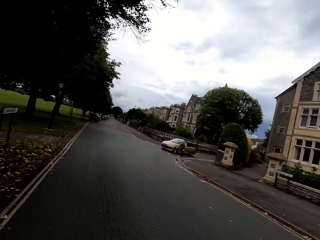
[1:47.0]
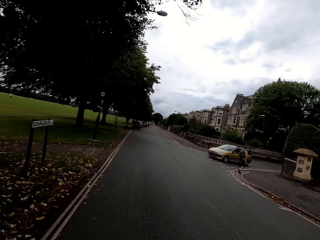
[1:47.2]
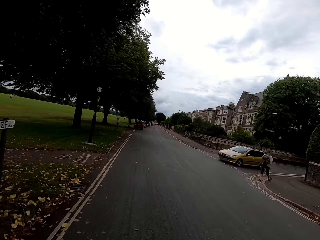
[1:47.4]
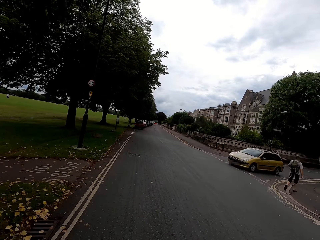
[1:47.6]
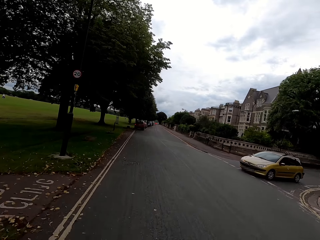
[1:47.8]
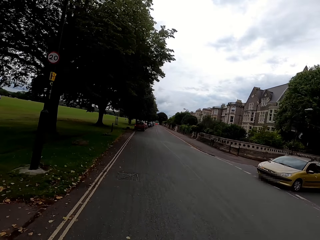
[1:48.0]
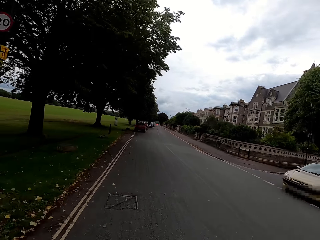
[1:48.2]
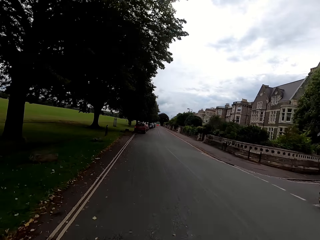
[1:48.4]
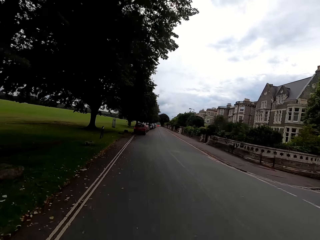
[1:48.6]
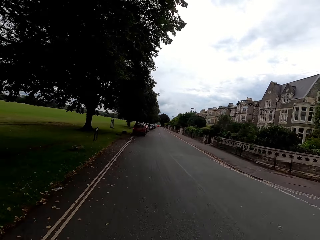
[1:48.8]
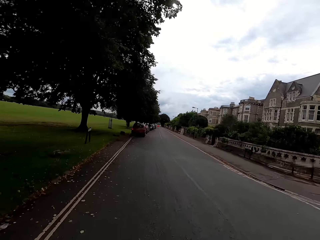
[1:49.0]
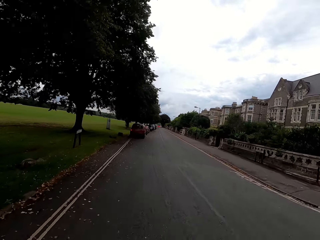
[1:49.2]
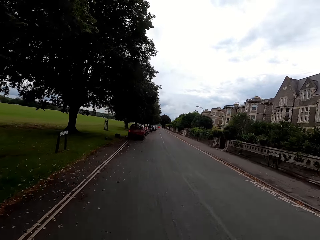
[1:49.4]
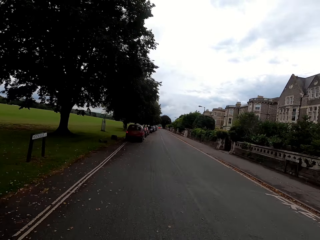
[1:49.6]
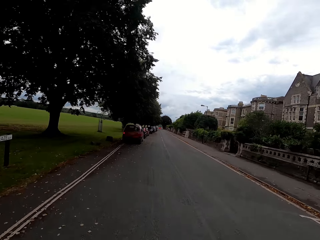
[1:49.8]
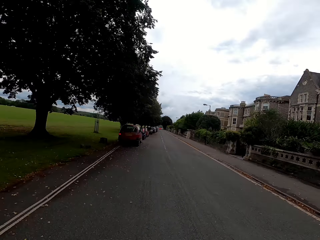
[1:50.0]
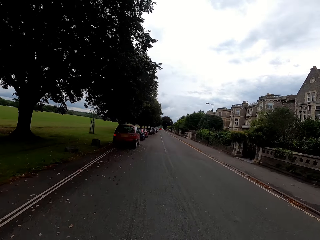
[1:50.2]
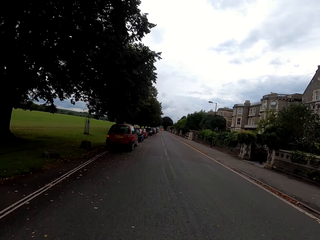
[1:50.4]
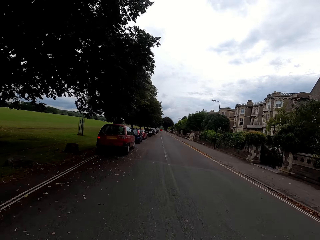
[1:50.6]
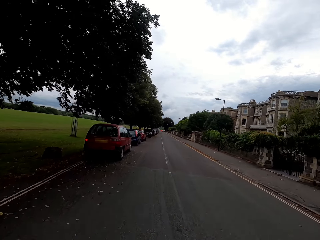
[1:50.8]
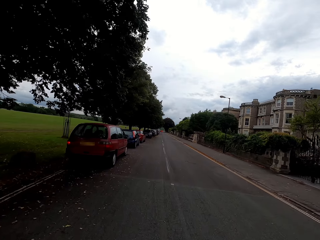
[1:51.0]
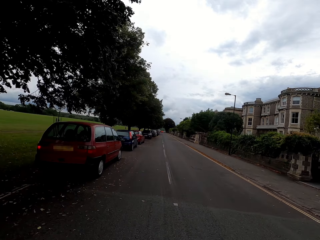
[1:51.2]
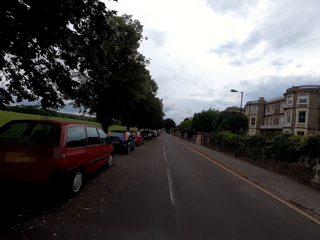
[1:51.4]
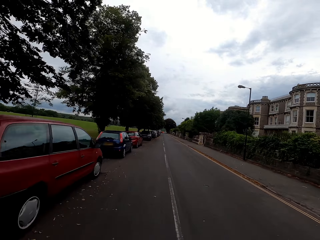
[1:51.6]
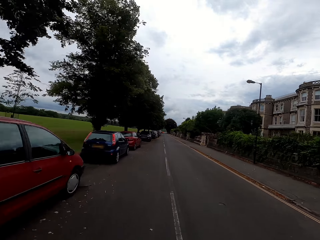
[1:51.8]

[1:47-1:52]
The camera wearer rides a bike on the road. They look around.

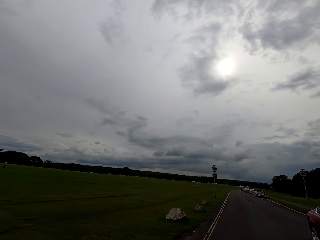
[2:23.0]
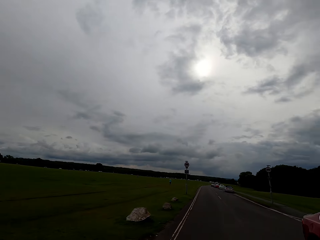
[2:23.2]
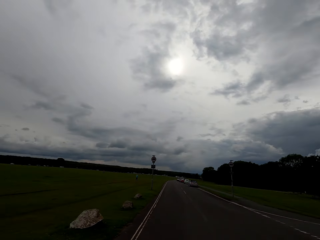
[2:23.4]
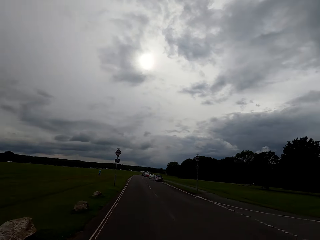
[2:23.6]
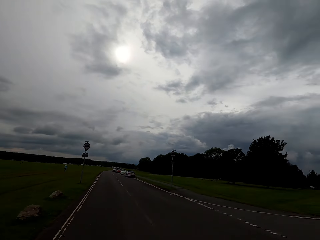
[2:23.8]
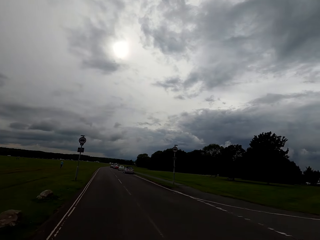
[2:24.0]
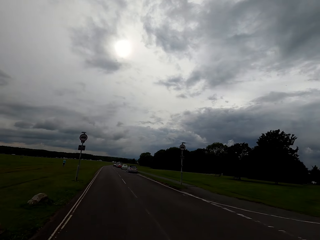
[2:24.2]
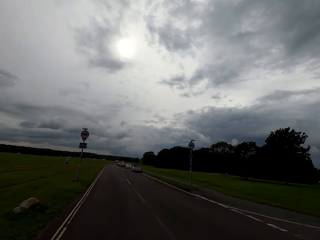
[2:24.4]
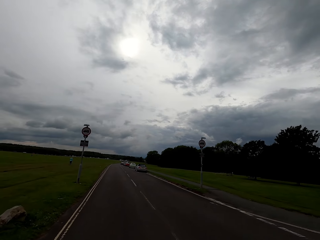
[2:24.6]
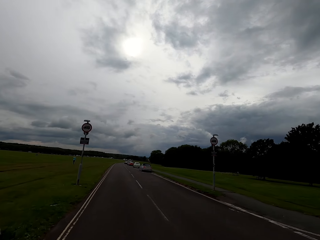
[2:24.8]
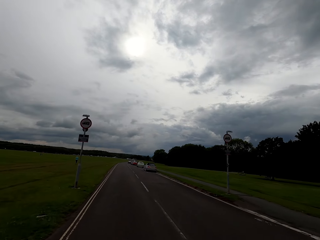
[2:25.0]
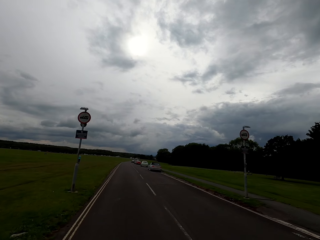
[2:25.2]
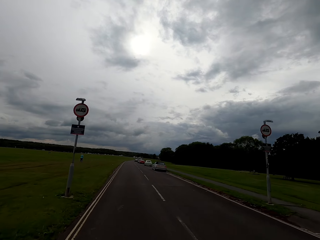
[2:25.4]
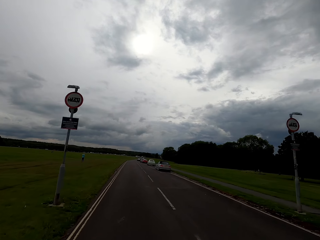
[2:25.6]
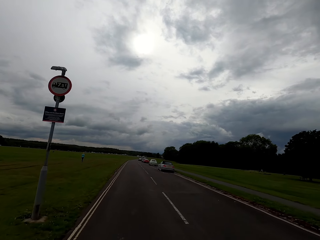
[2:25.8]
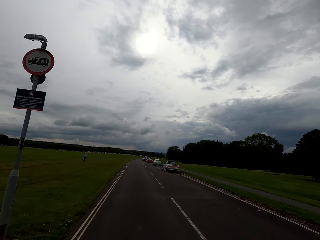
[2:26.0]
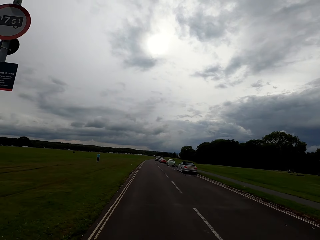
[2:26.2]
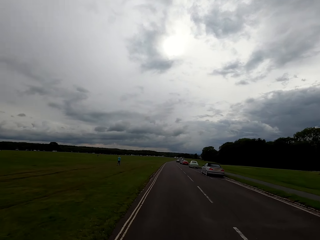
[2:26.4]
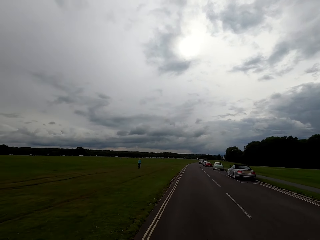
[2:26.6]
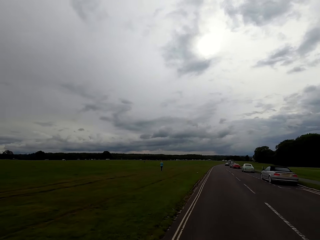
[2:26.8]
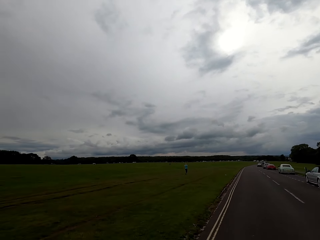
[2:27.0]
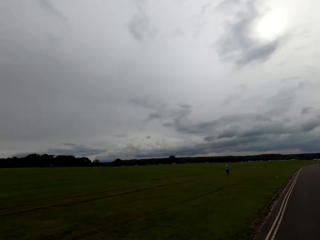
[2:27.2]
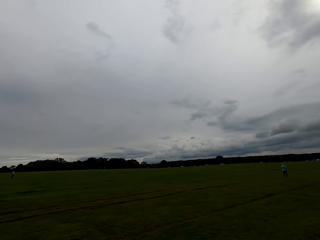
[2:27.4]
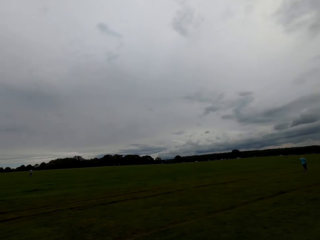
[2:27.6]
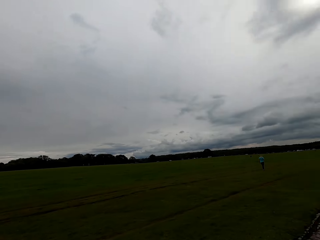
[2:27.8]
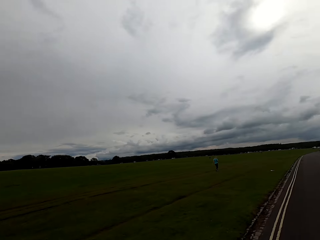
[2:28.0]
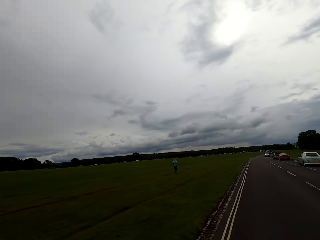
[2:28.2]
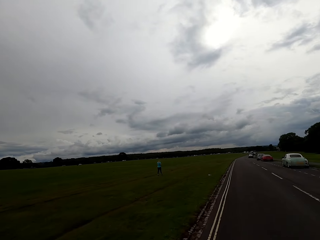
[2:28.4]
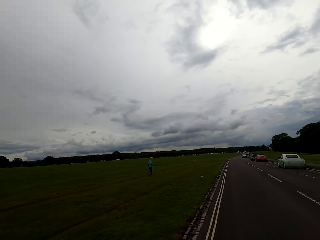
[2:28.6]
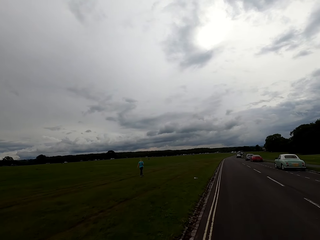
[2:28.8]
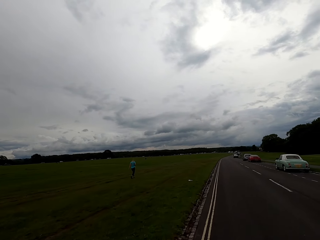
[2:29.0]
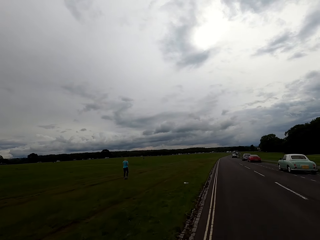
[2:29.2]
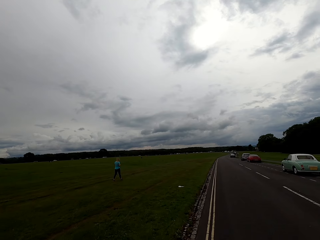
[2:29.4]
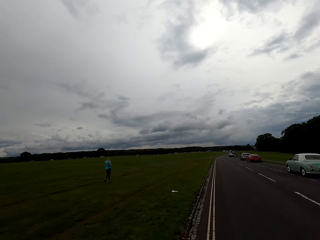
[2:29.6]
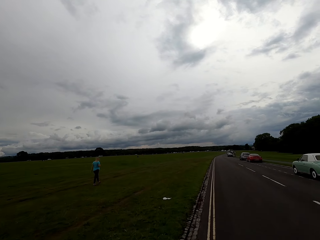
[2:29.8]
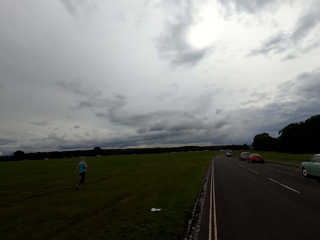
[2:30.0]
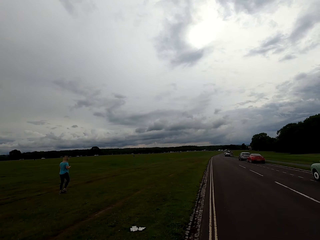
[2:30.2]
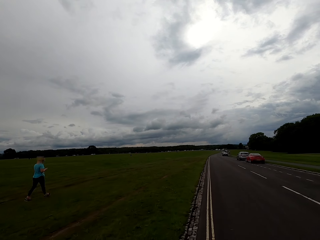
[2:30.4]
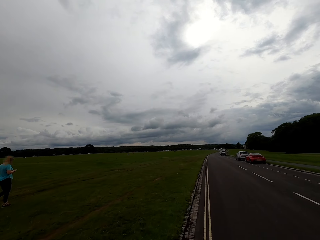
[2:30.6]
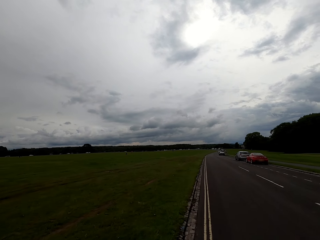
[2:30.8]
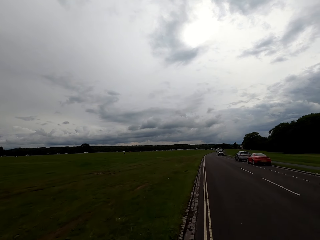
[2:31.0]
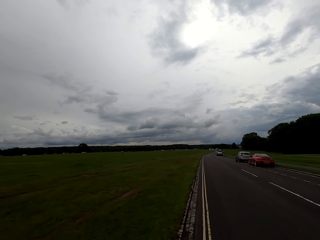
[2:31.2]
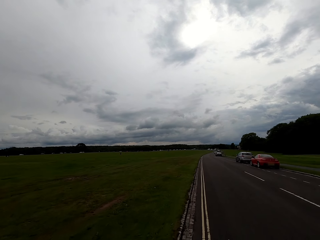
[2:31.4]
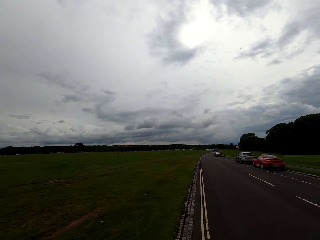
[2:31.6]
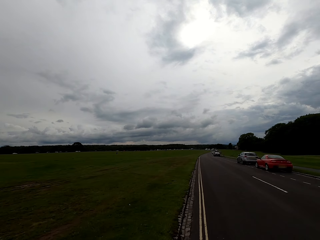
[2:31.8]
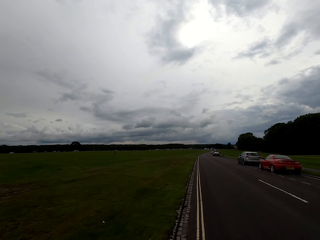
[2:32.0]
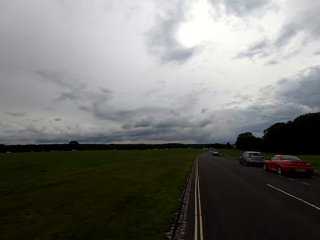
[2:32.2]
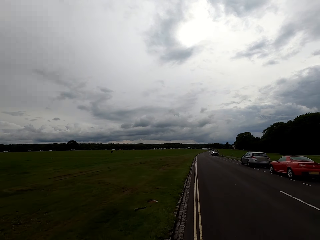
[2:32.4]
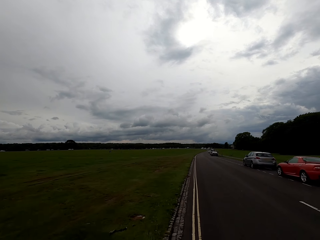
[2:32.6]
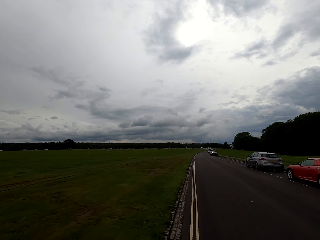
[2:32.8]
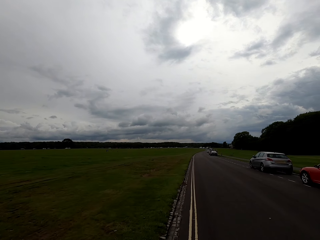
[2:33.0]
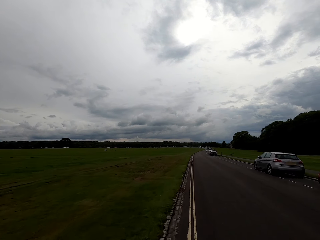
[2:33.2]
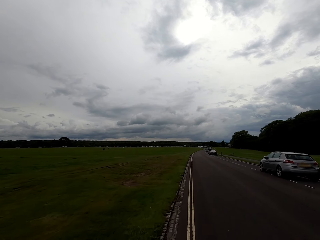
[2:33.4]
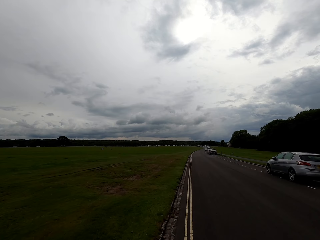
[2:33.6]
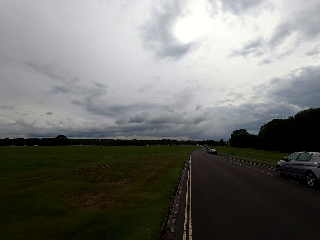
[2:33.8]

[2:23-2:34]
The camera wearer rides a bike on the road. They look around. They ride the bike on the road and look around the fields or park.

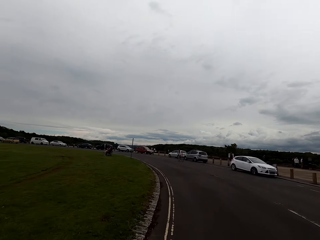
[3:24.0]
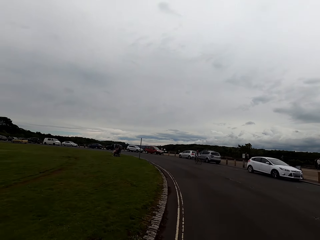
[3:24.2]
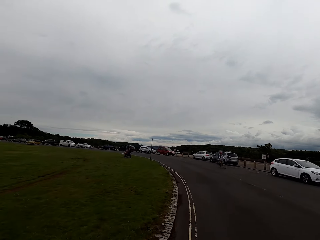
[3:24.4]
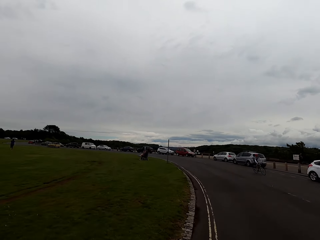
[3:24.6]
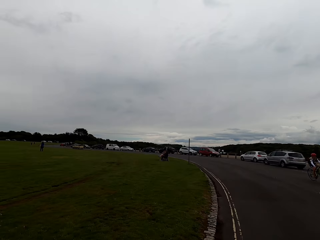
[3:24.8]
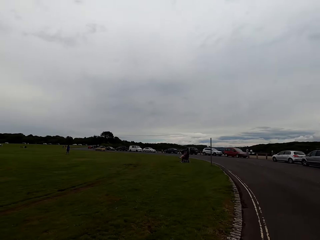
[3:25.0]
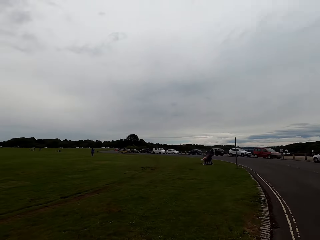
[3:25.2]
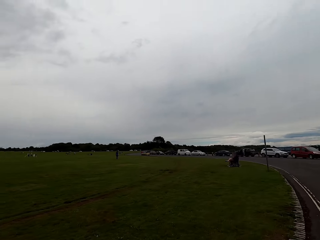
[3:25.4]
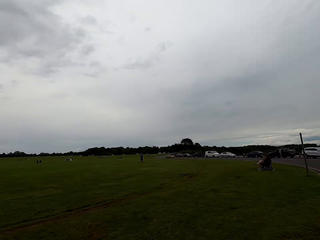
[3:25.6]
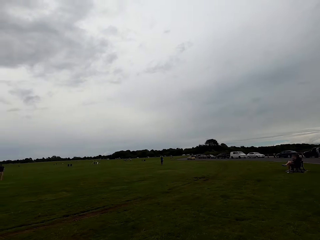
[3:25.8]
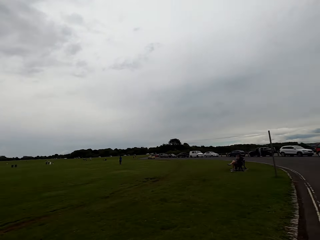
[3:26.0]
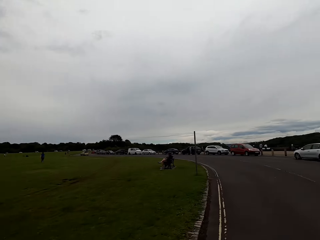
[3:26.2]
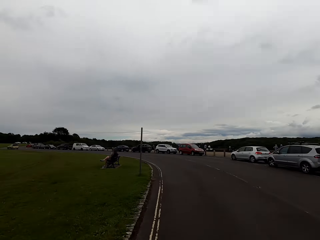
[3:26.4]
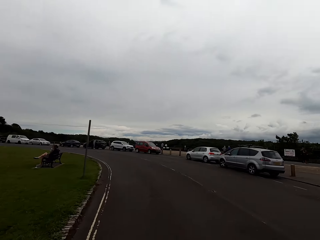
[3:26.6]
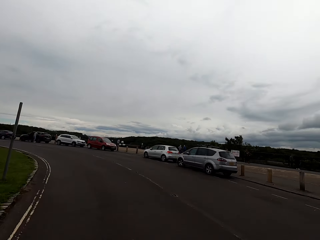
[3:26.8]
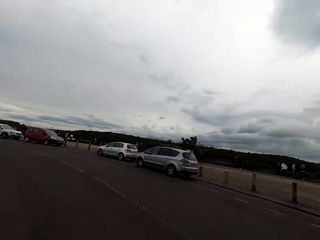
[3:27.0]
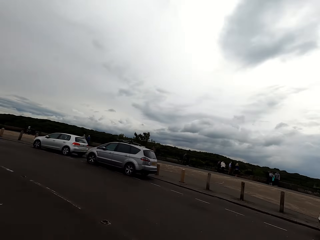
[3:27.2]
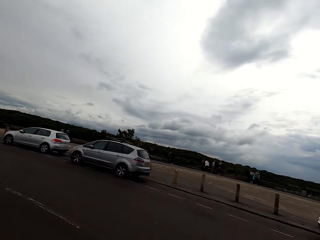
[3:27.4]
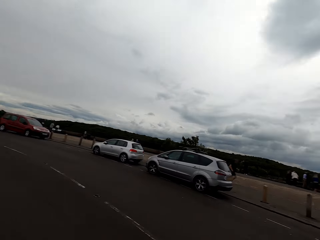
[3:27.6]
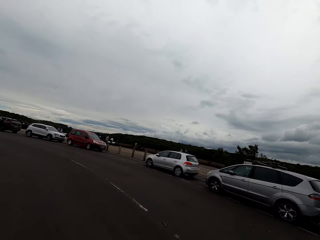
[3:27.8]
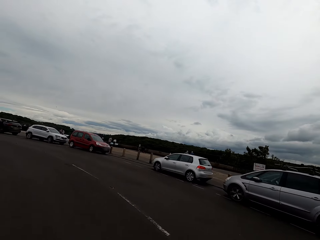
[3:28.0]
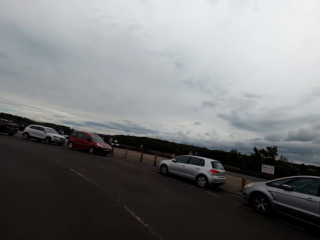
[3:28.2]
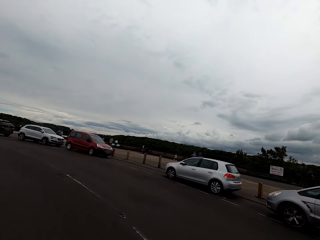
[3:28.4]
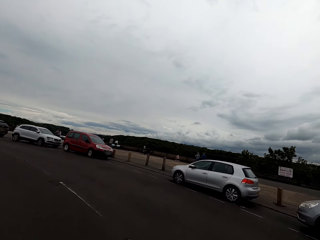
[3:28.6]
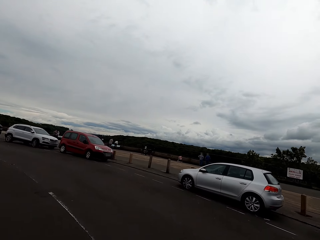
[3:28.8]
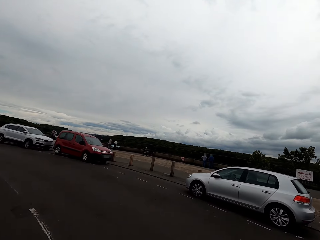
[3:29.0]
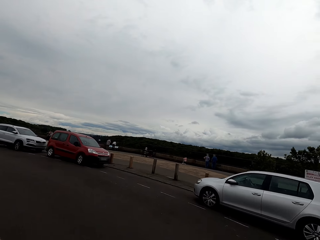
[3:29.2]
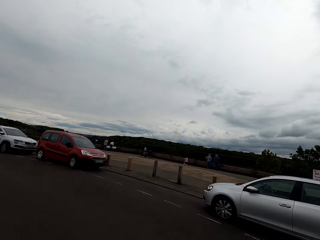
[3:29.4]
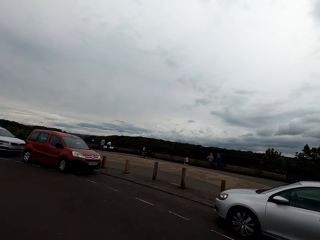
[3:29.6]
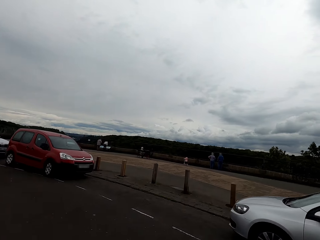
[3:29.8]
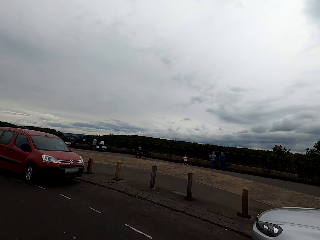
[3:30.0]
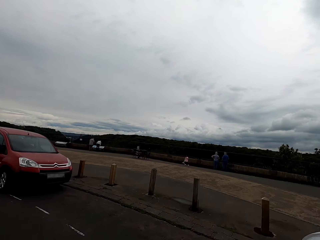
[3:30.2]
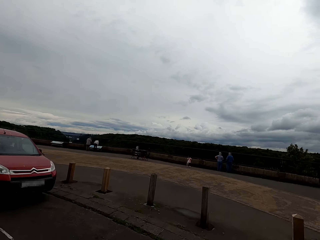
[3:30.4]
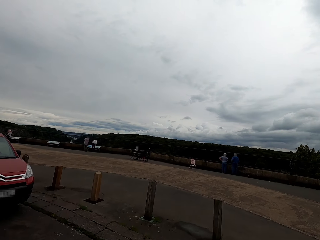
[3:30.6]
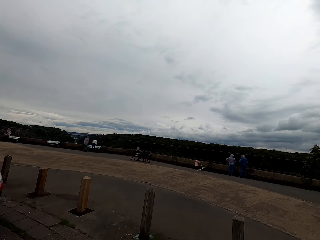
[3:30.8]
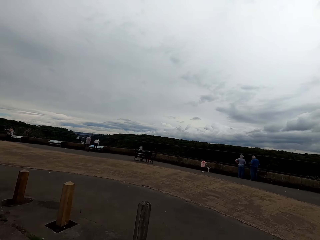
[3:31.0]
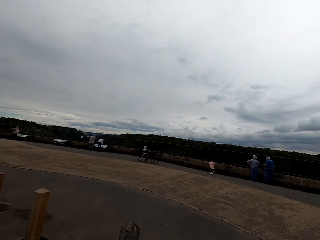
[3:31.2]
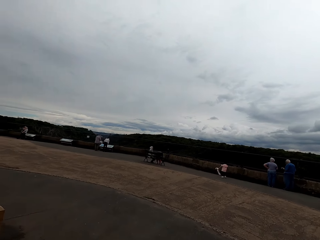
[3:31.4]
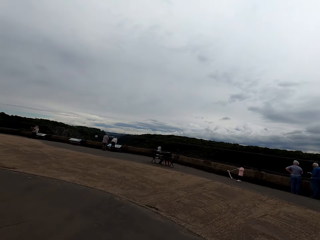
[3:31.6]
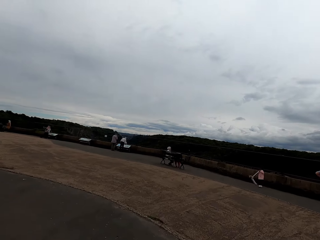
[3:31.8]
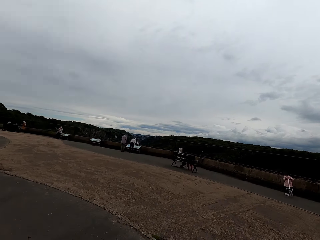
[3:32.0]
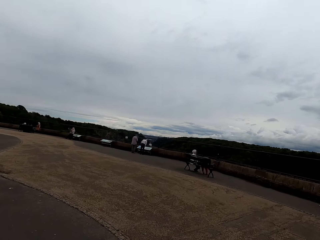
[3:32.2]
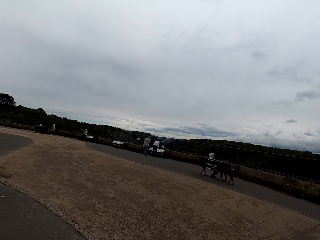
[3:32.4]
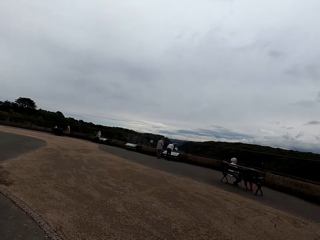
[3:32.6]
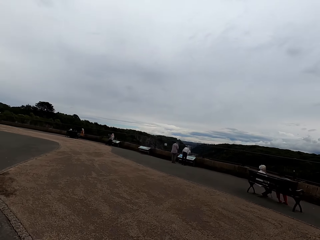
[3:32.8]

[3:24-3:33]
The camera wearer rides a bike on the road and looks around the park. They ride the bike on the road and cross the road.
